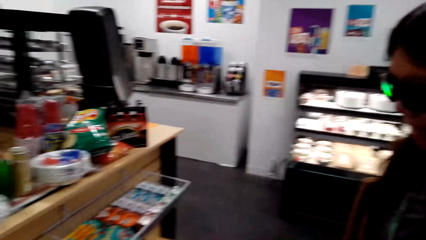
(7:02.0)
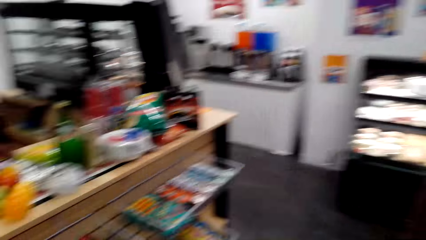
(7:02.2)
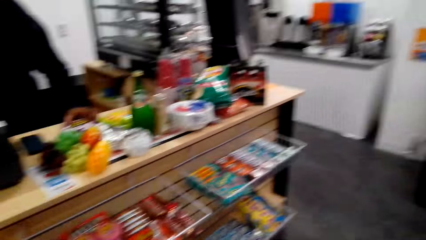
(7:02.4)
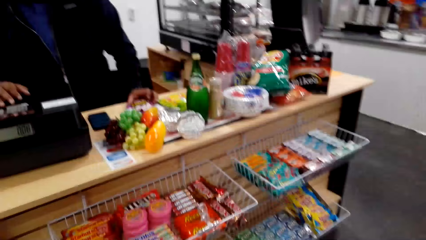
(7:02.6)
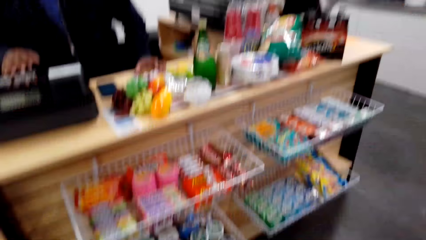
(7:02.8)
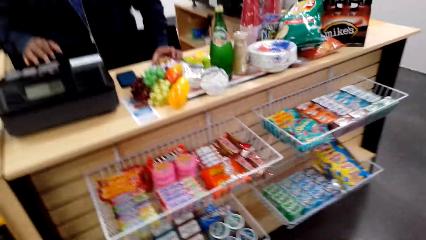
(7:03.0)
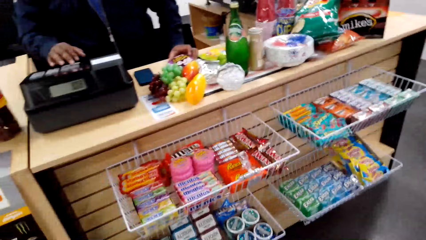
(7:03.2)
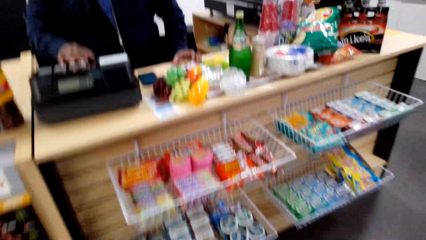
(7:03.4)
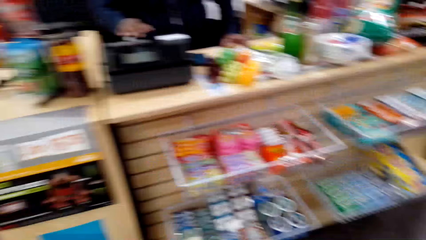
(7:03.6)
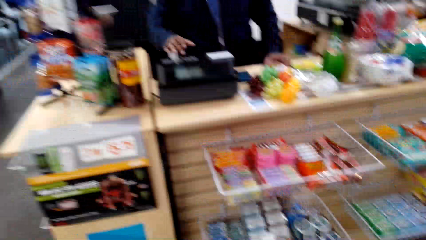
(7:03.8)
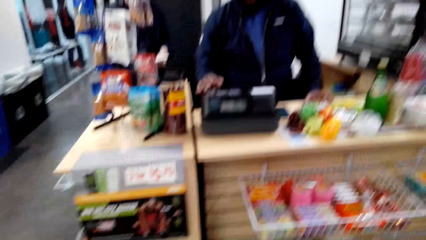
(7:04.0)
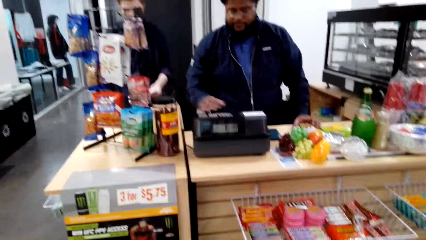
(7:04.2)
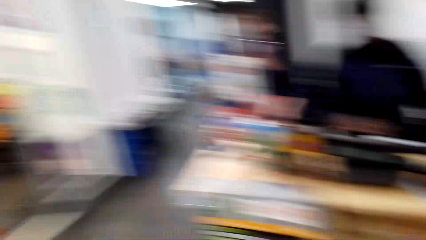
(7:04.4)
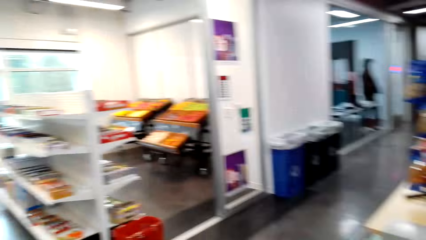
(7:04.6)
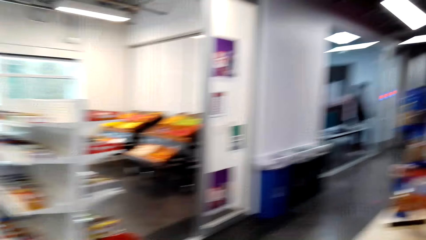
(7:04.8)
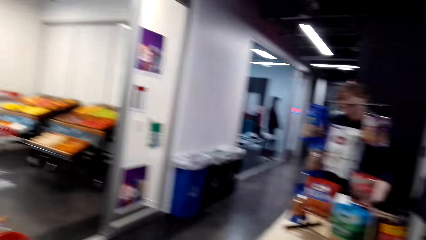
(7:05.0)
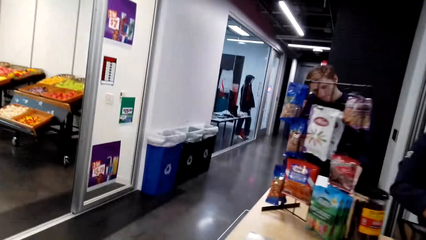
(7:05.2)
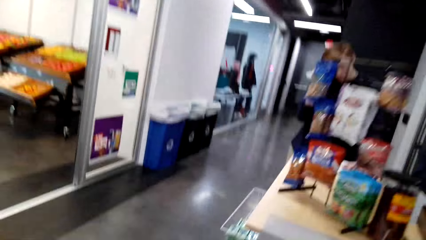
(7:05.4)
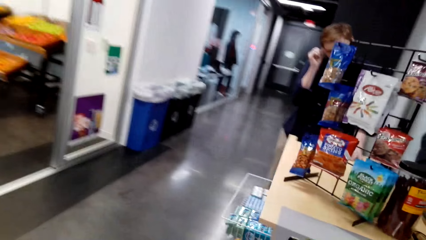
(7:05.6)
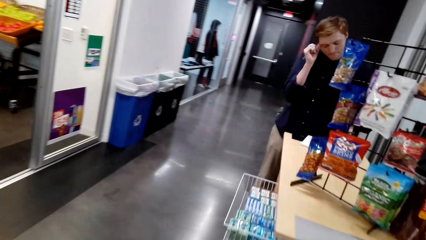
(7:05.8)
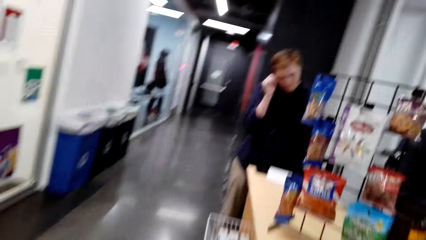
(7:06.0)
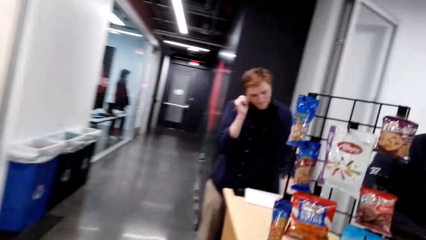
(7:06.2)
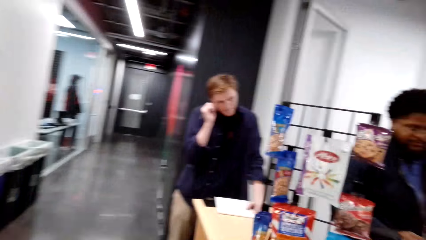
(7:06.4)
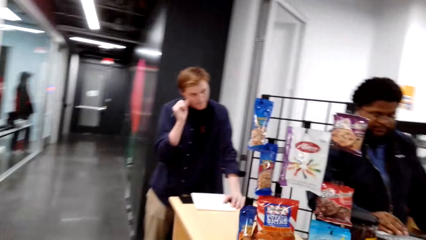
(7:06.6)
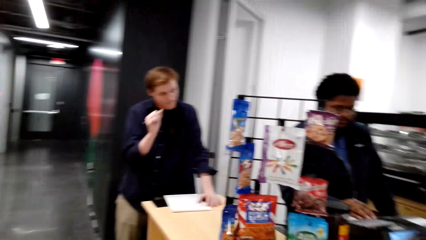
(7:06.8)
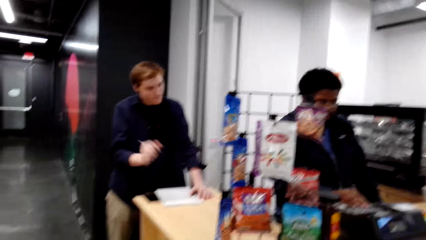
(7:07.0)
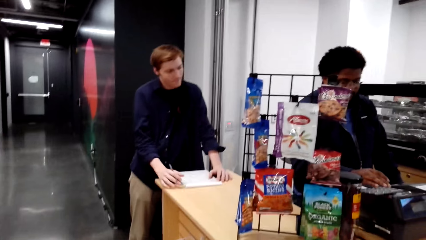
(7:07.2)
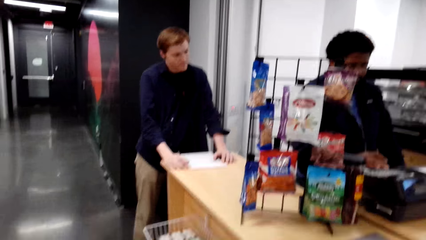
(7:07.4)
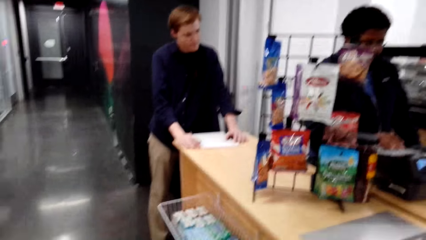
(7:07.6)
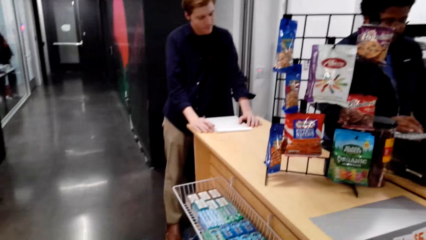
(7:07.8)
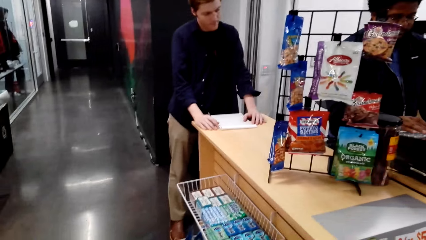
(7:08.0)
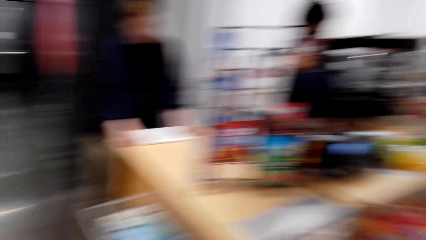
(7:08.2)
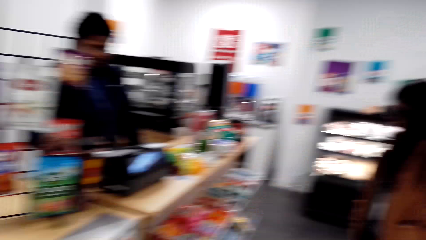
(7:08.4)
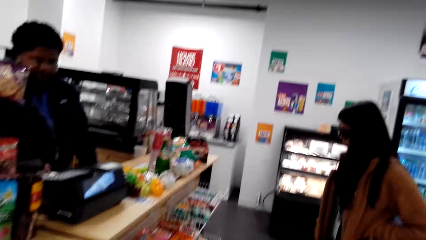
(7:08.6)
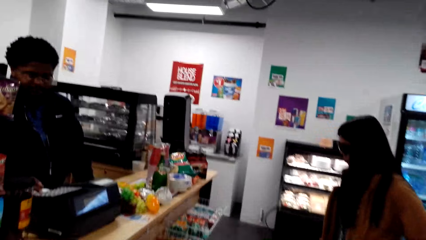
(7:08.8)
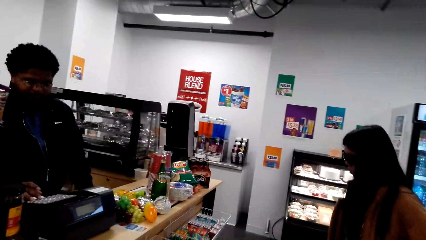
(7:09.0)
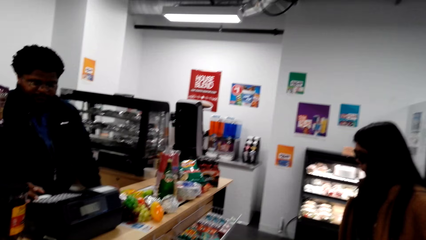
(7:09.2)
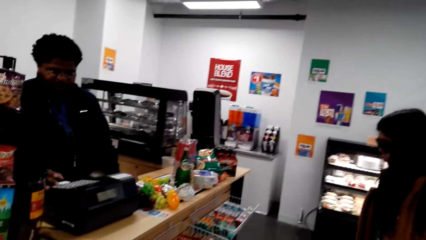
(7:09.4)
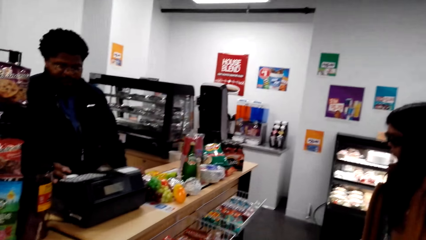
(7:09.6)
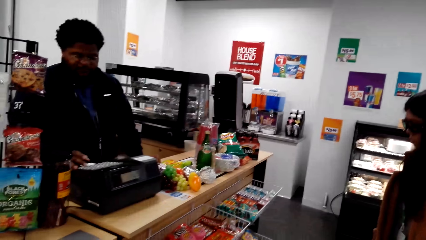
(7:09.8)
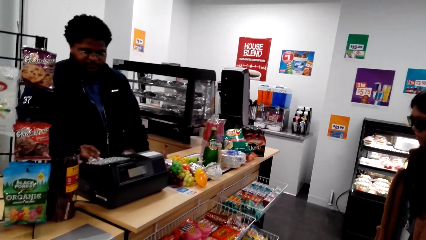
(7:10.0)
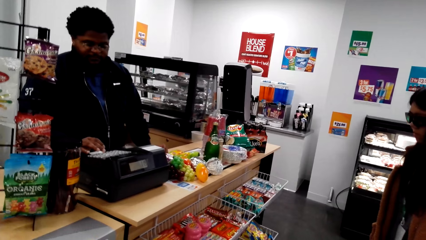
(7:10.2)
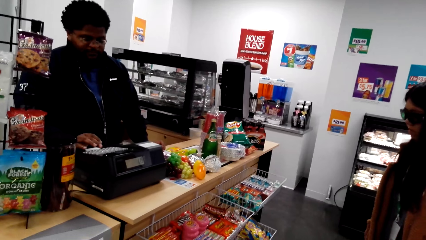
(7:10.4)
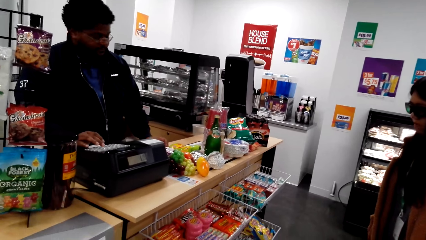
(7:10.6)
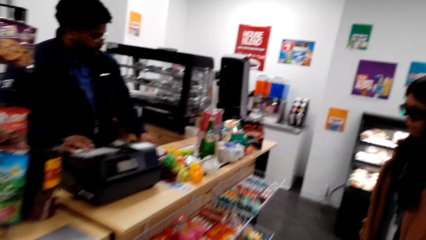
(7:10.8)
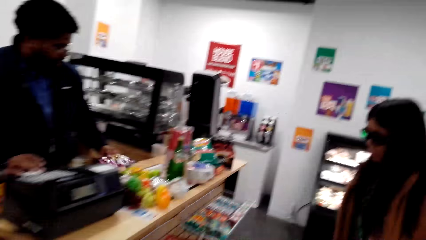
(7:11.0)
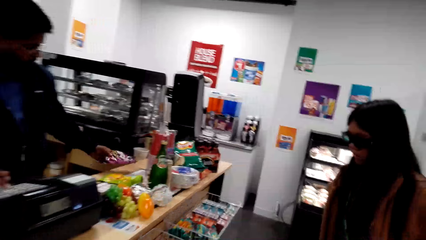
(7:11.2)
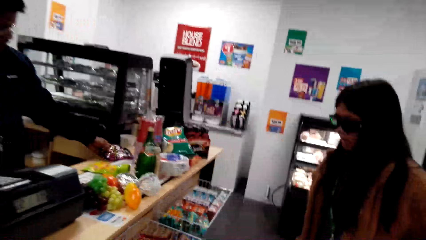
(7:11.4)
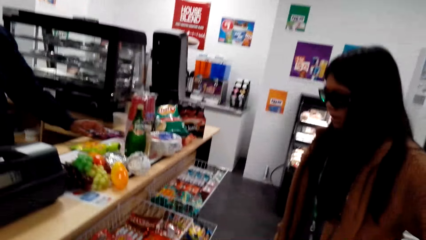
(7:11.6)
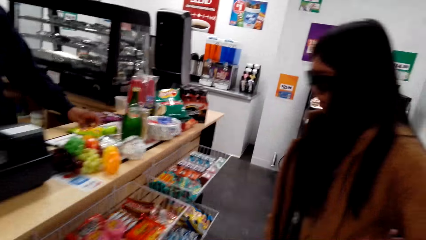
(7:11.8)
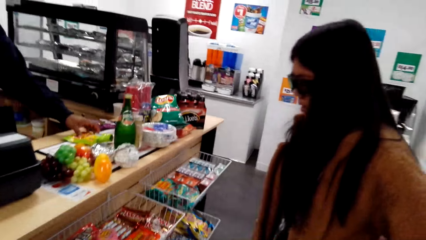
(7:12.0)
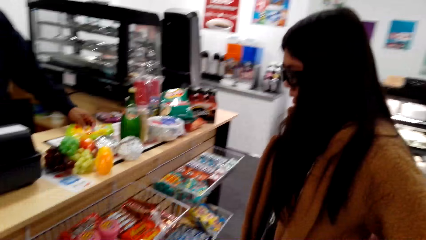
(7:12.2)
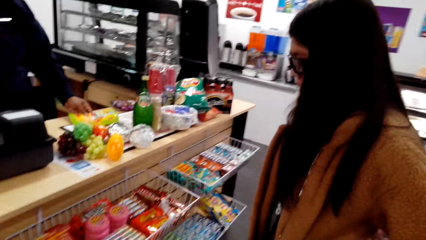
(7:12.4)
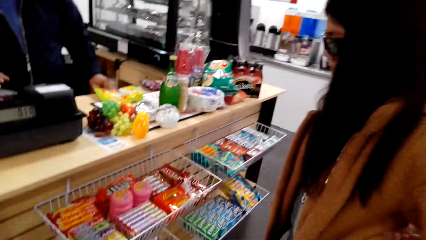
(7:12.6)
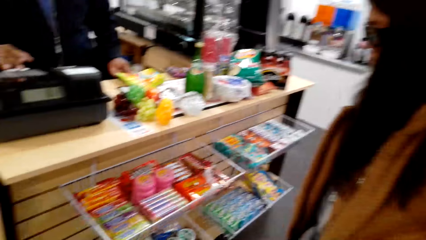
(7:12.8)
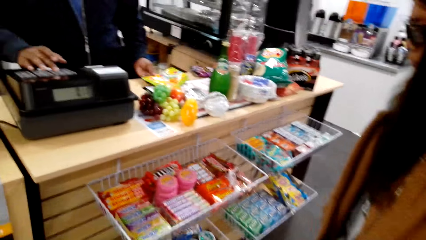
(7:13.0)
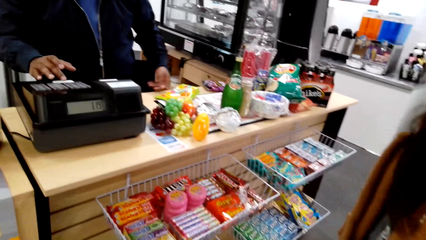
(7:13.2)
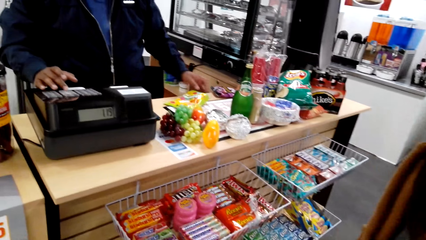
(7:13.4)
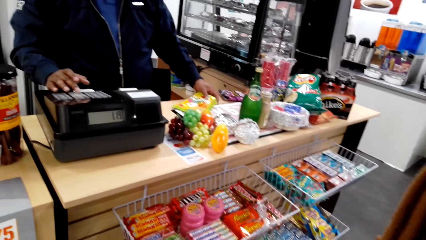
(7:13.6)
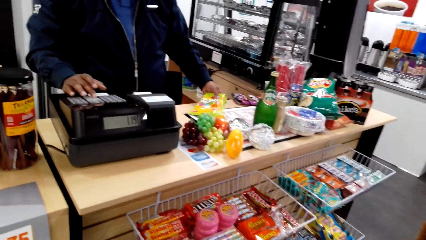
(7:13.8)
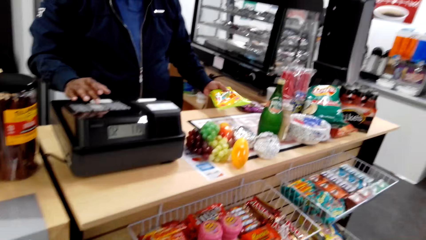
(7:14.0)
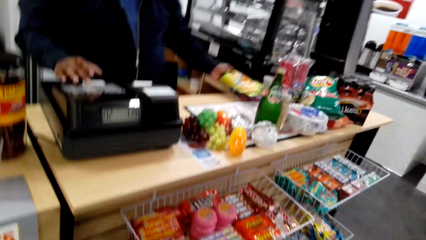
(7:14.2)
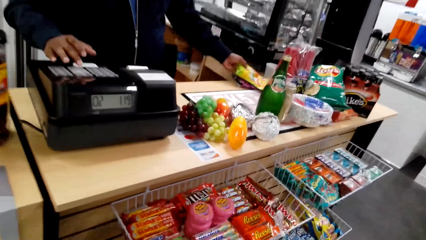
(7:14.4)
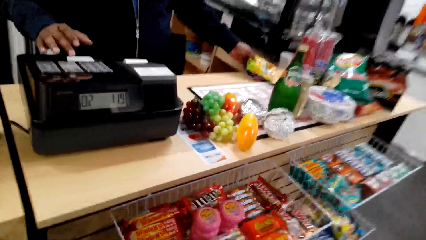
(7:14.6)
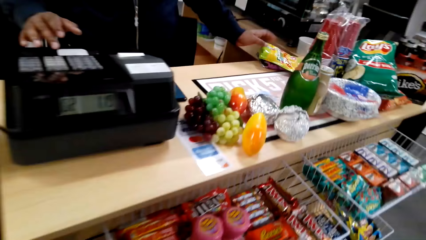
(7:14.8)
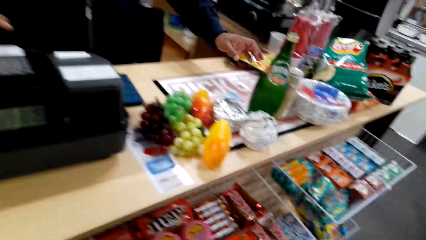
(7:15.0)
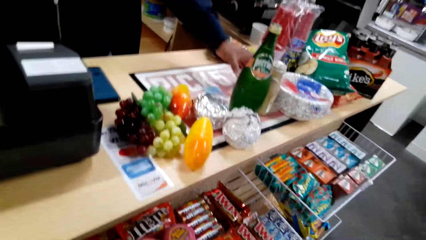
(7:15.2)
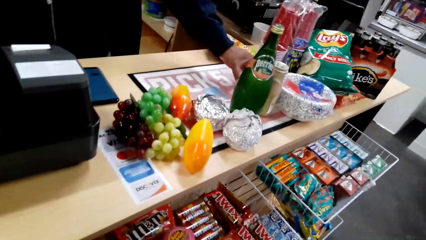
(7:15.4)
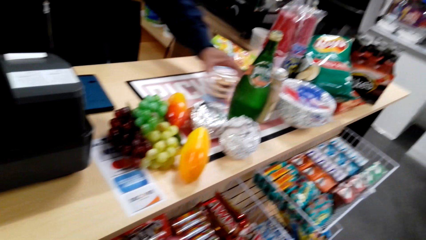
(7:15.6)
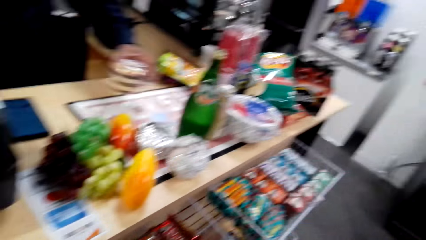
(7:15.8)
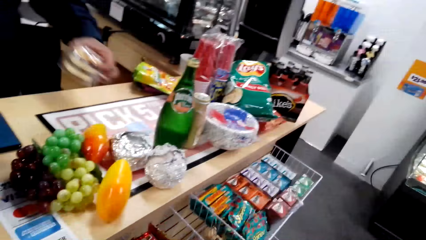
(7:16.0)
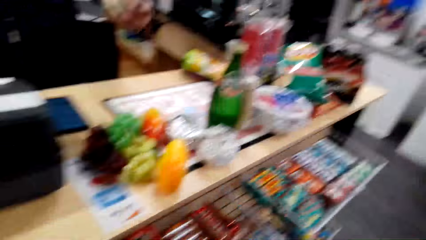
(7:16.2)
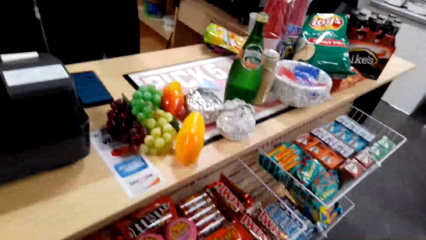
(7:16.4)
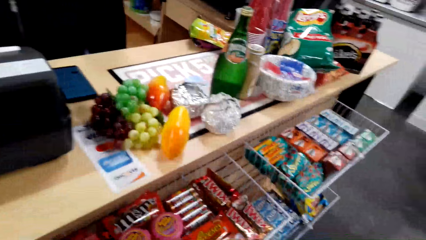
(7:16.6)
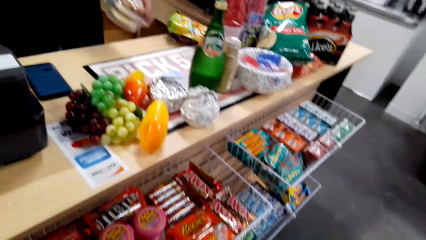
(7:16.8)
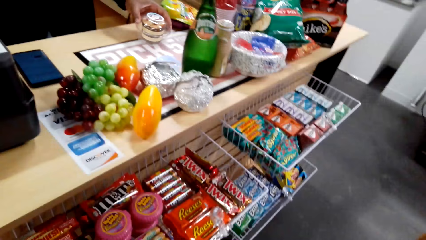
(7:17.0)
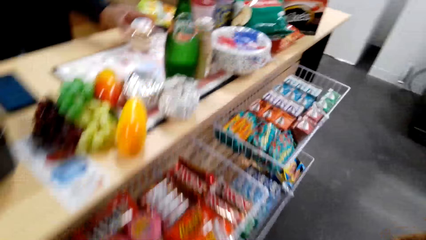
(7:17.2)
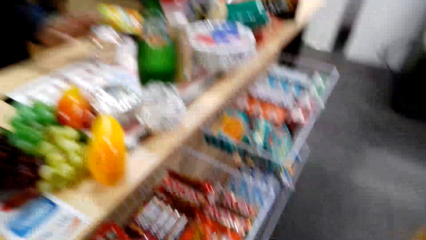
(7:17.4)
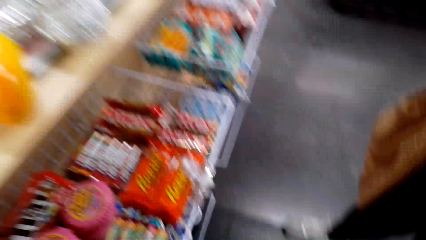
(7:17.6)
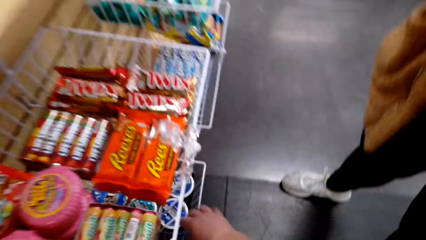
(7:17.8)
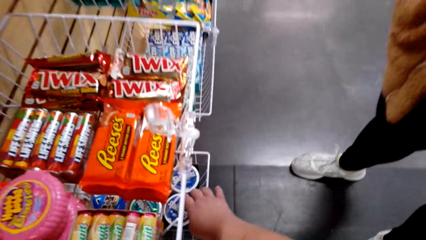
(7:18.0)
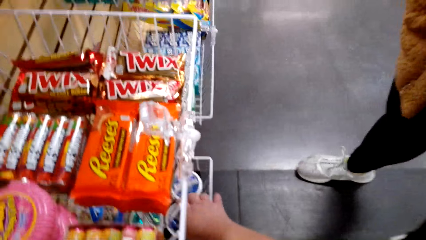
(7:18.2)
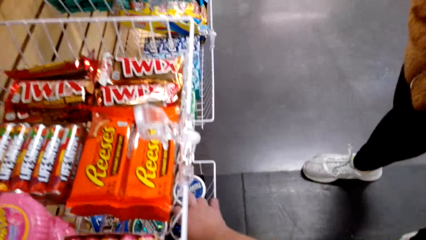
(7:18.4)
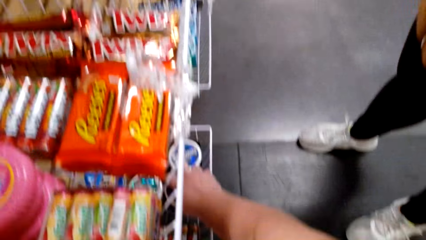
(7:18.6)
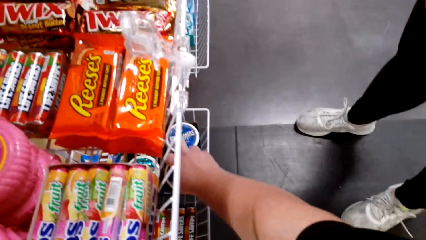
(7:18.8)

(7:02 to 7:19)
The camera wearer looks around. They talk with the cashier. The cashier presses the cash machine. The camera wearer looks around the supermarket. They walk in the supermarket. The cashier operates the teller machine. The camera wearer looks at the cashier. They talk. The cashier places something down. The cashier operates the teller machine. The camera wearer talks. The cashier holds something.
